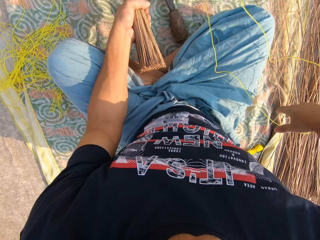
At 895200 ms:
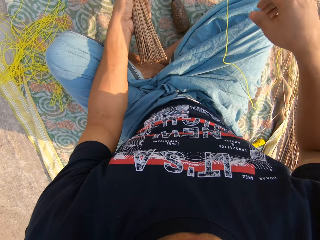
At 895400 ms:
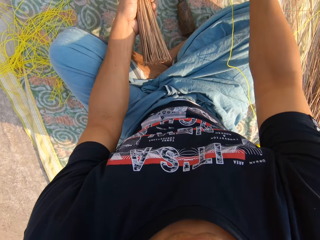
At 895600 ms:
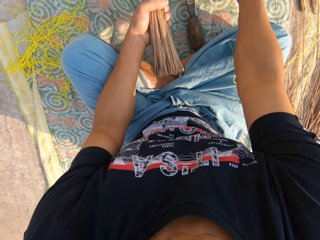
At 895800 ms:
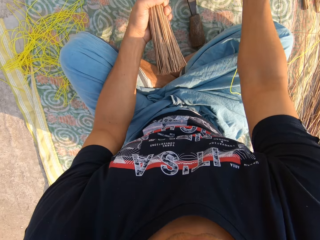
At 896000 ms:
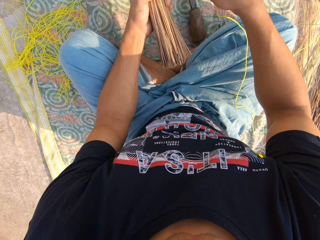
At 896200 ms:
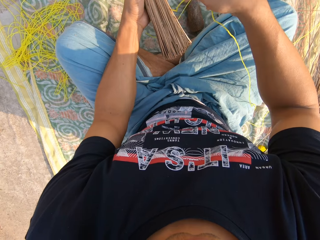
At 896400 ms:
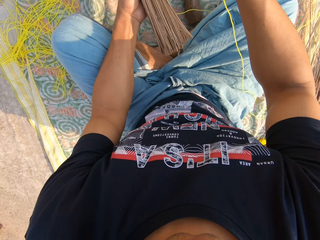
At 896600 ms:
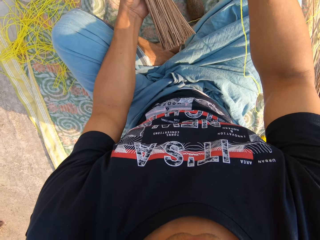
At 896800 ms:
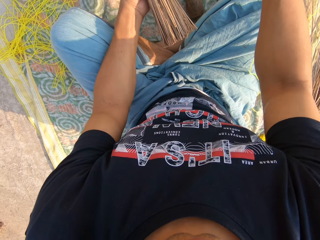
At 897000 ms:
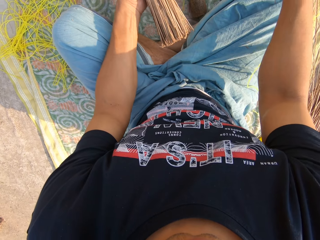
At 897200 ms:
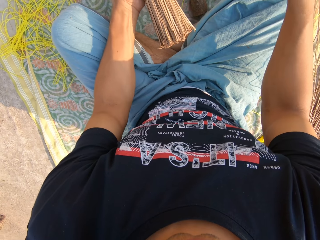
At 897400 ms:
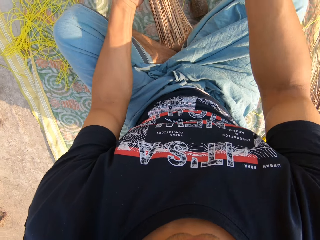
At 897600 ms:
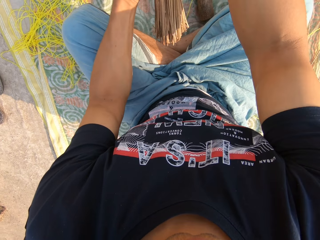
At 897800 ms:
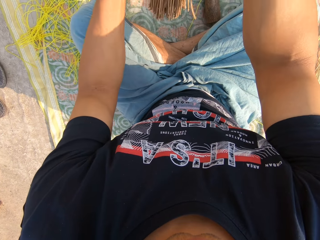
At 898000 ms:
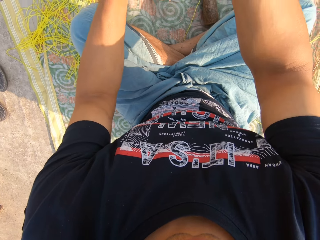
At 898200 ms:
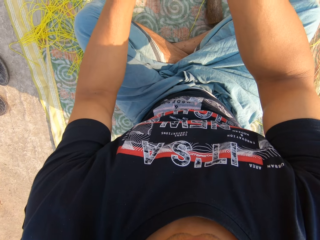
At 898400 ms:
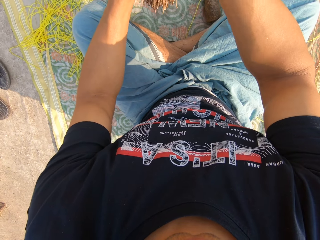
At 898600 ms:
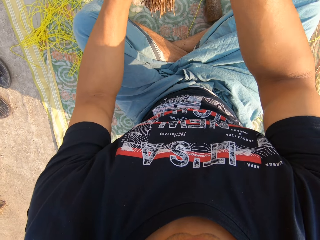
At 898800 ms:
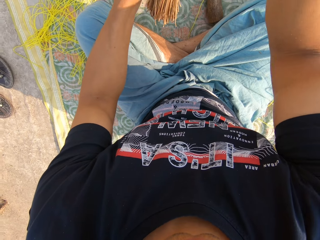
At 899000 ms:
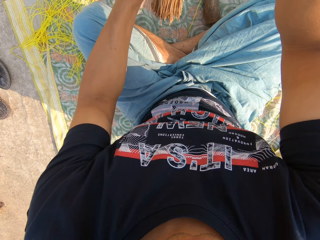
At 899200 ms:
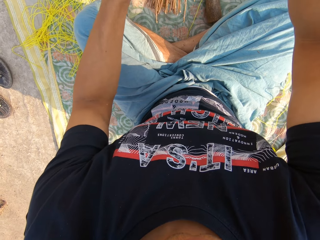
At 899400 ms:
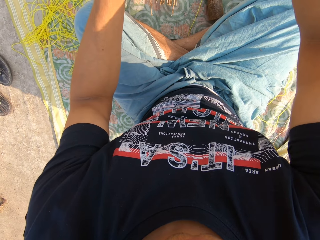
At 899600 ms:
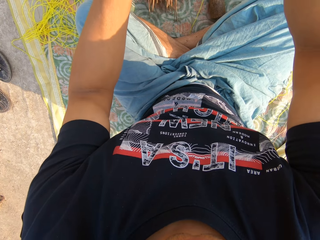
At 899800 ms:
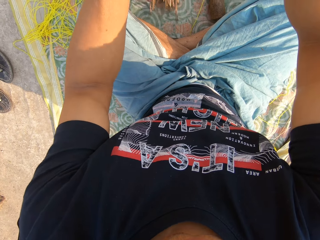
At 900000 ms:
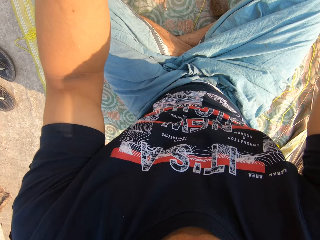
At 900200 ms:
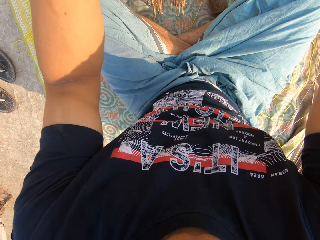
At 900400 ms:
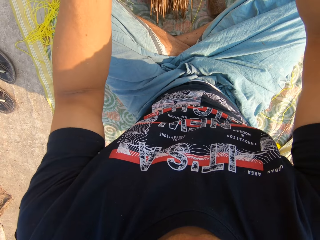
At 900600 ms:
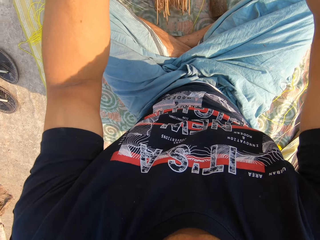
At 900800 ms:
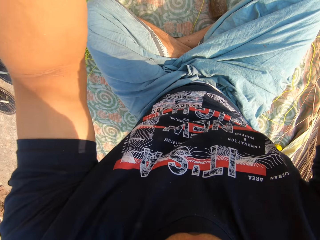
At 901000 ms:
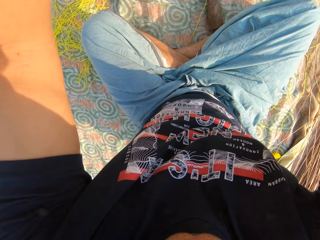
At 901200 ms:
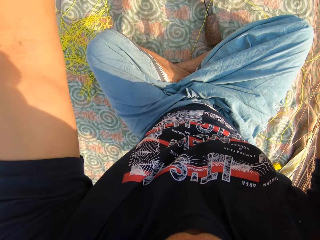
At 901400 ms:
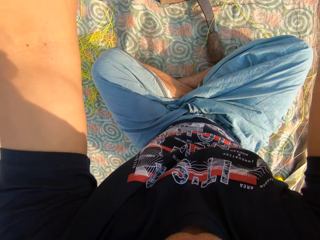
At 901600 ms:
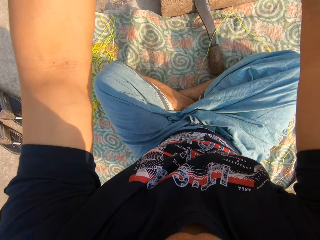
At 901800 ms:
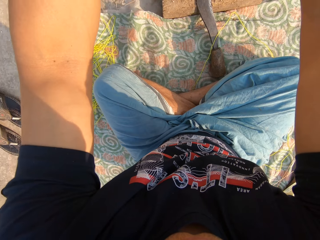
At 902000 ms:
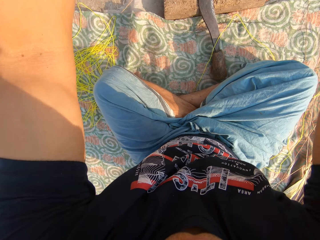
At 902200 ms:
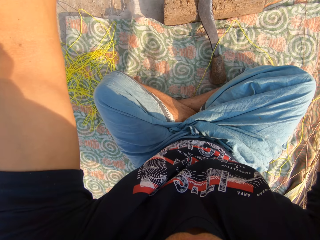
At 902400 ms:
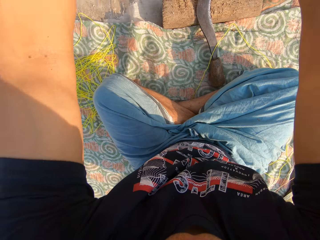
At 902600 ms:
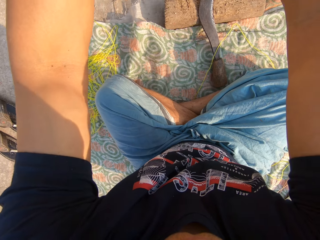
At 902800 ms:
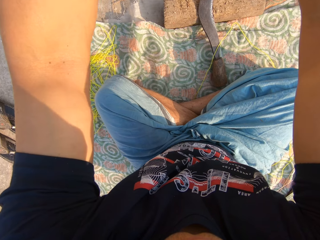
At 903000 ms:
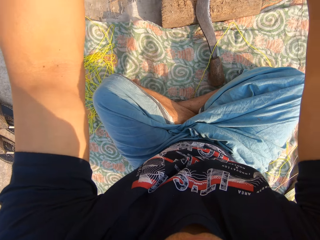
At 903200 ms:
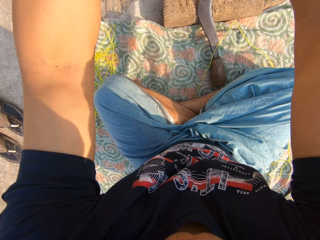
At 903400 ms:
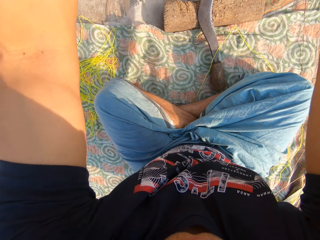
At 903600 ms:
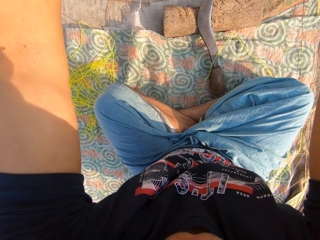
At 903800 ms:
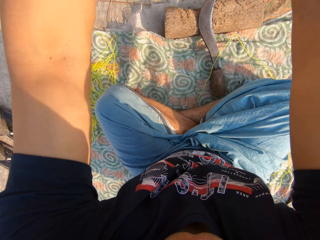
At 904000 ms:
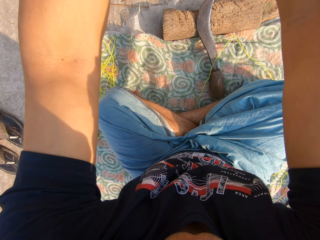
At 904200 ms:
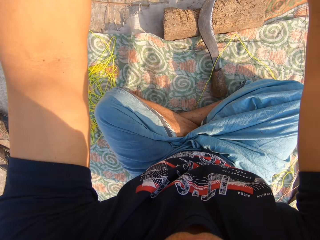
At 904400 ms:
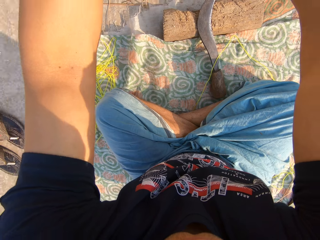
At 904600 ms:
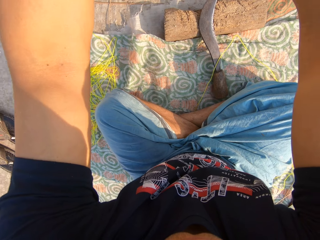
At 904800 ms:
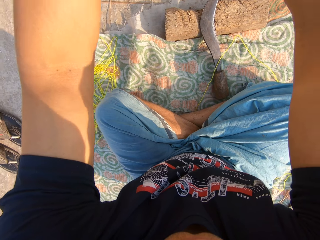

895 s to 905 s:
The camera wearer collects the broomsticks with his hands. He arranges the broomstick on the mat to be on the same height.

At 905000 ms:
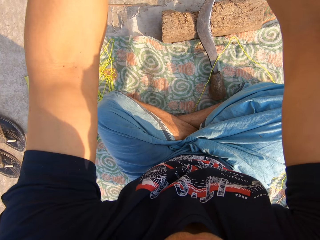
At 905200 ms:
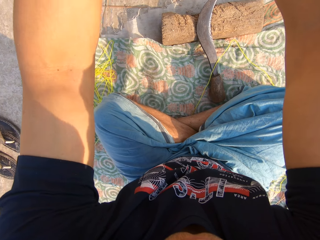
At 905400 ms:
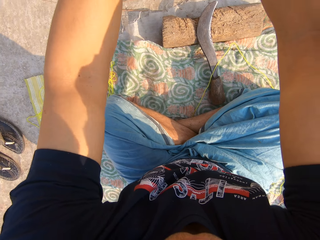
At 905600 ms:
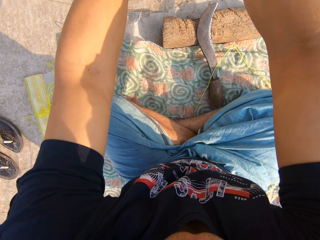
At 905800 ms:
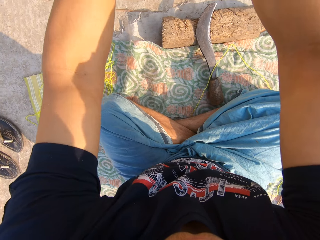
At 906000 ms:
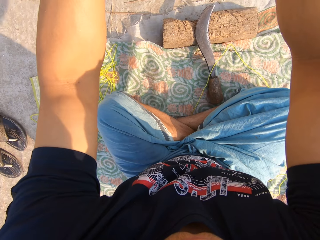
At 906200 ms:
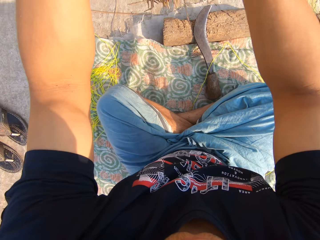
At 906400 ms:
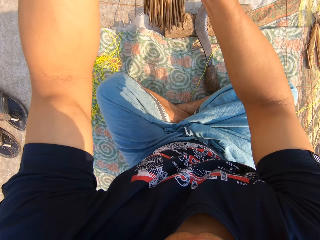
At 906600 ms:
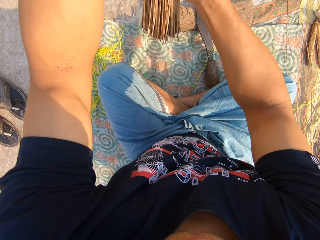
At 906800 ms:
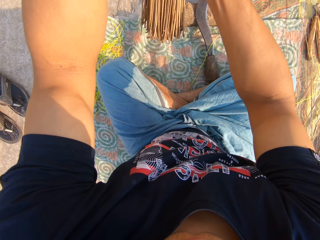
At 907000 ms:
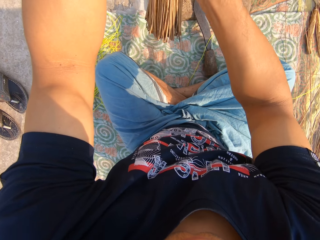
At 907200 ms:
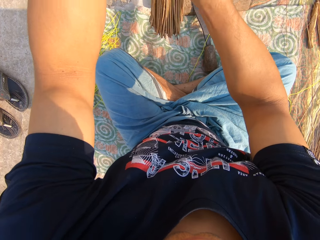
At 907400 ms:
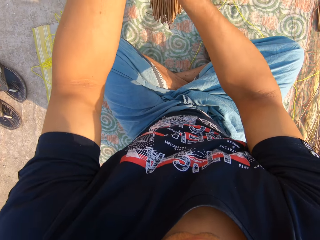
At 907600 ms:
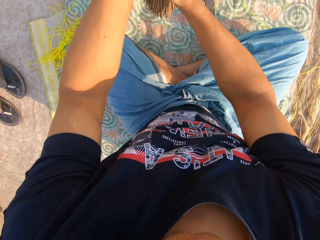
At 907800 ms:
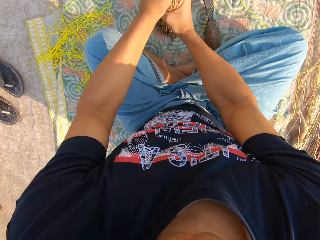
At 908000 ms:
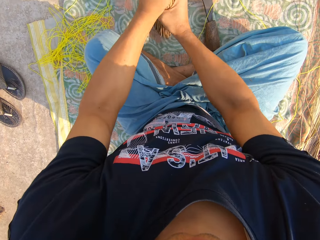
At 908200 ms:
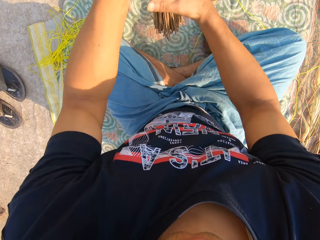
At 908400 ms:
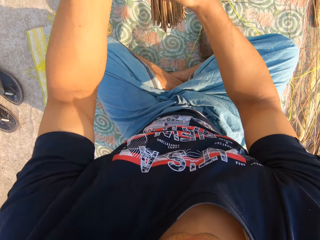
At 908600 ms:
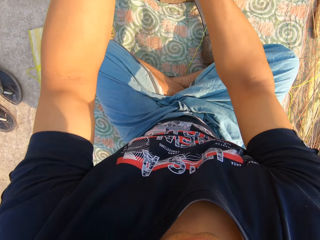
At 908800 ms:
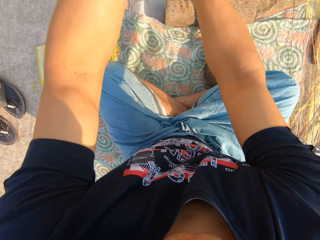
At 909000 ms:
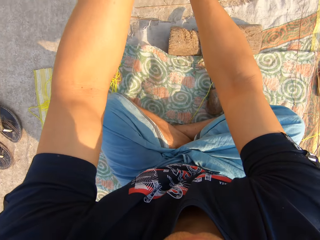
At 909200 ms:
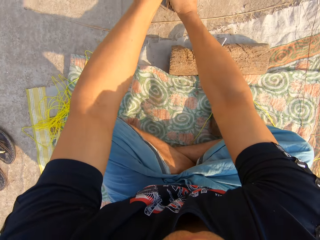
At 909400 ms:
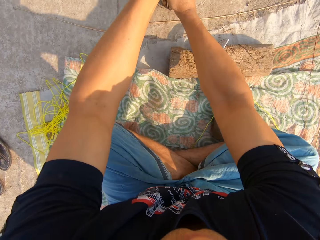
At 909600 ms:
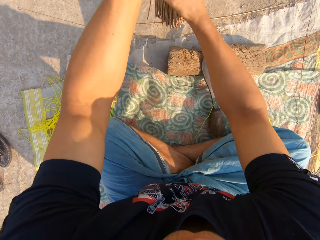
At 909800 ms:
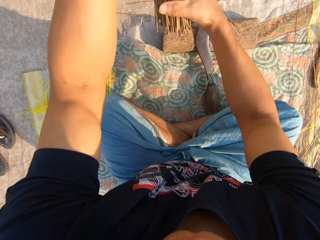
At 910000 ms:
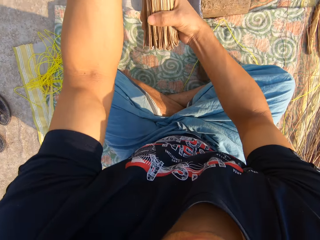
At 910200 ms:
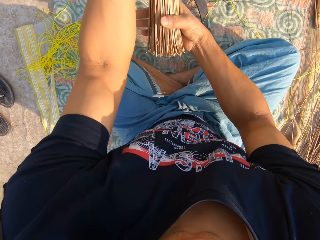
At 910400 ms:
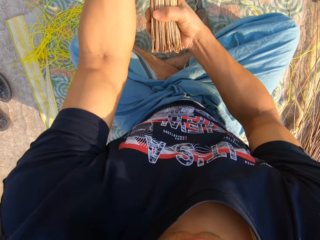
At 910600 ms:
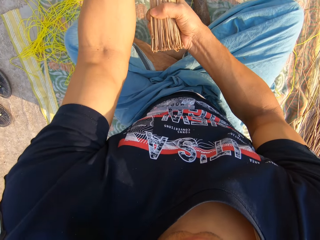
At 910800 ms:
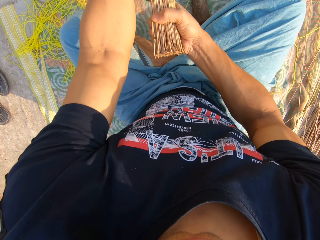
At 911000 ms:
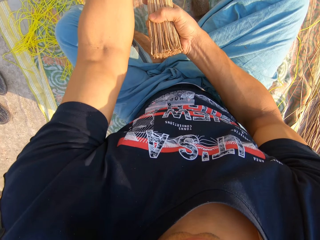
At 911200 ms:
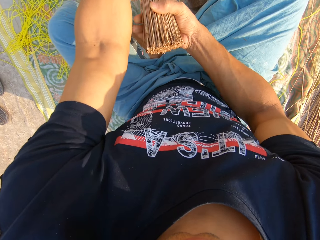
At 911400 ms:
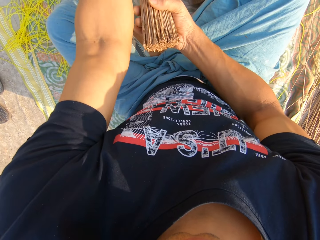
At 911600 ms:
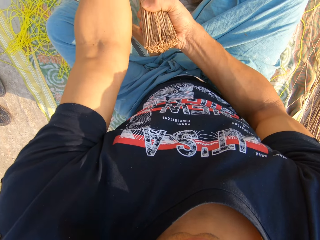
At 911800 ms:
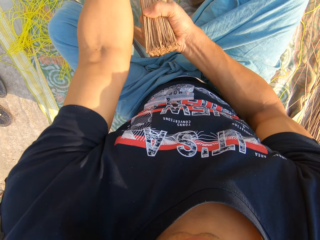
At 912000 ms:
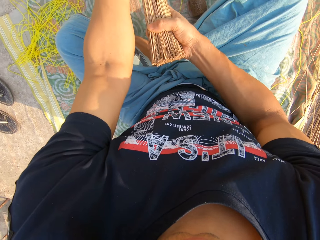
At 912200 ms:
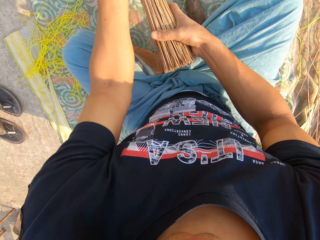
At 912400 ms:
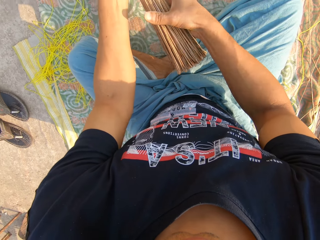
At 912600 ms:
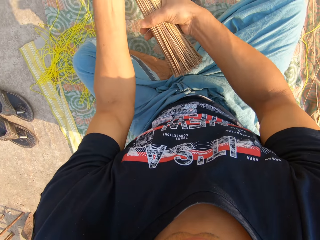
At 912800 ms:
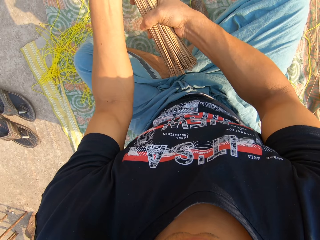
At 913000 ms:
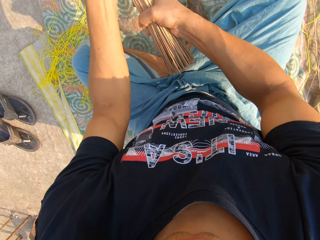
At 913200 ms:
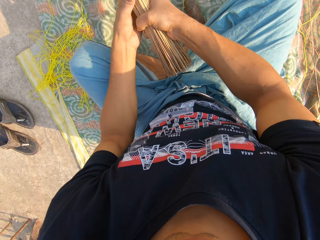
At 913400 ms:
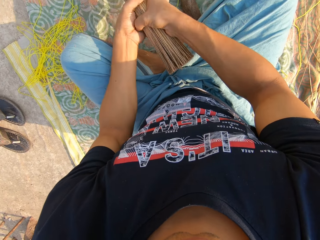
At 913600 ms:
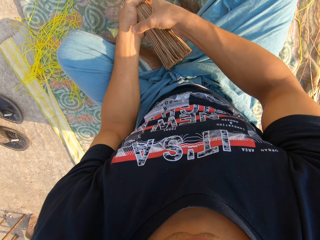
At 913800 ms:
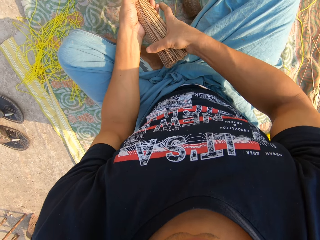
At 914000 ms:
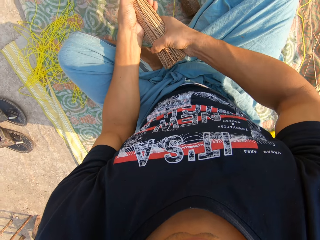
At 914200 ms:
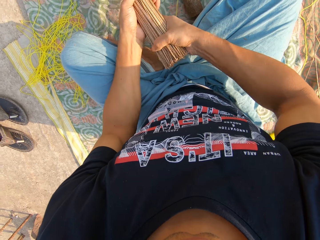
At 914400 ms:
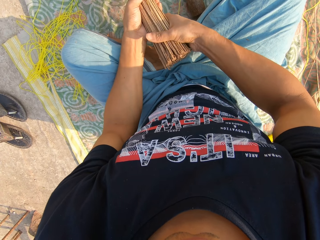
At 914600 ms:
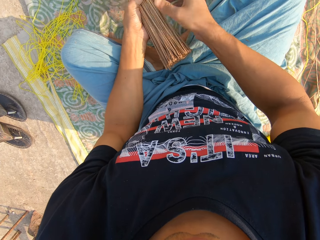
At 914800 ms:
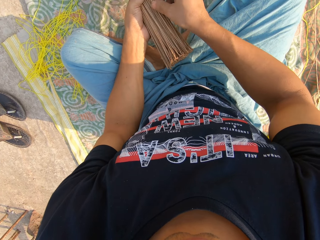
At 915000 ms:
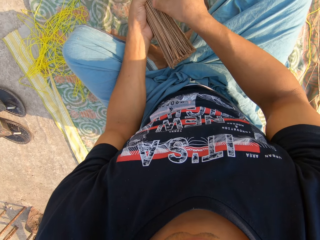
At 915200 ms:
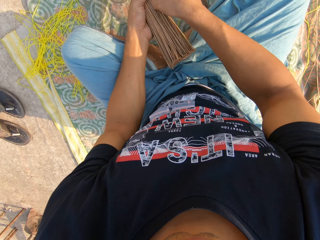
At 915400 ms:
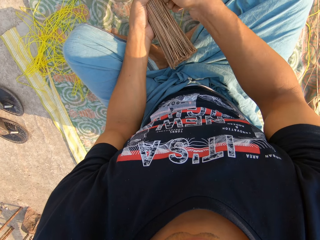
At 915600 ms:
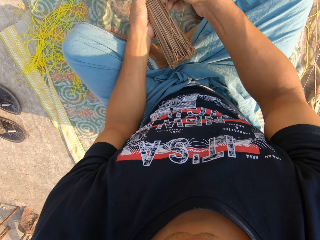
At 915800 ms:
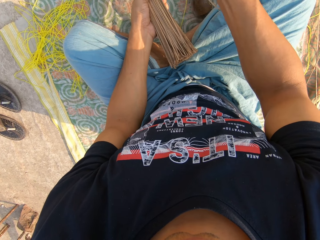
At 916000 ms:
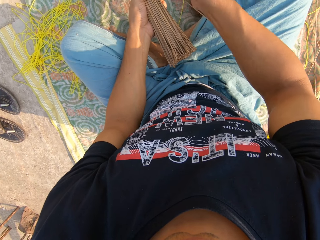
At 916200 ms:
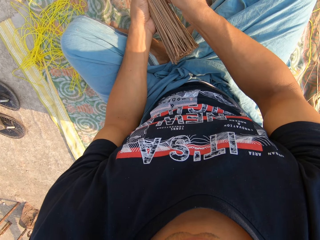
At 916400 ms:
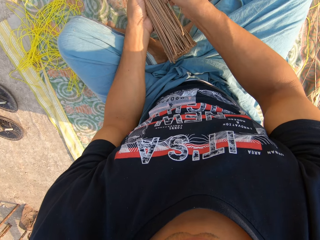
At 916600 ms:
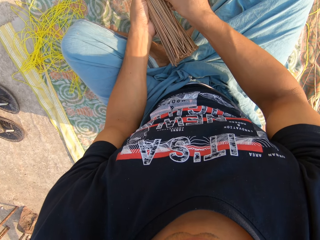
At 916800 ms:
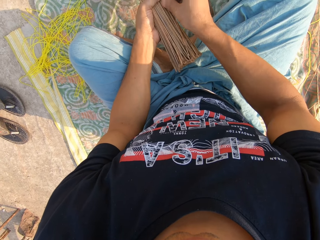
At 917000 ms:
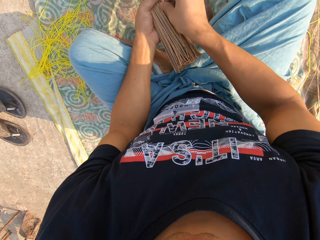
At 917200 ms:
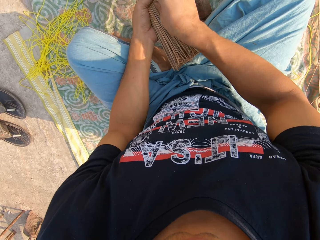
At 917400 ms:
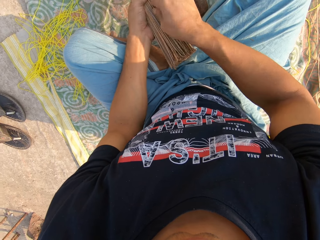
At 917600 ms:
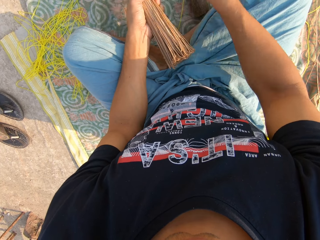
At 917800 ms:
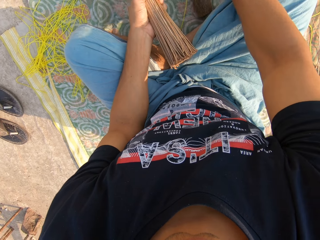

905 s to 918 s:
The camera wearer hits the broom on the ground with both hands. He holds the broomstick with his hands. He adjusts the broom with both hands. He removes the stick on the collected broomsticks.
